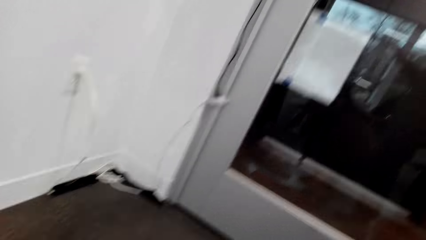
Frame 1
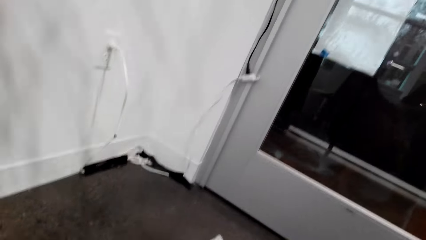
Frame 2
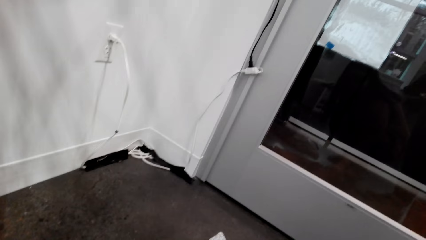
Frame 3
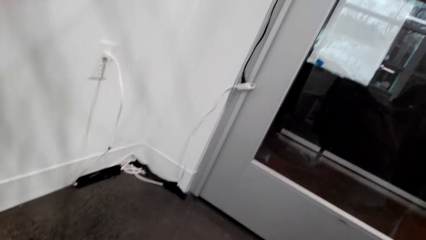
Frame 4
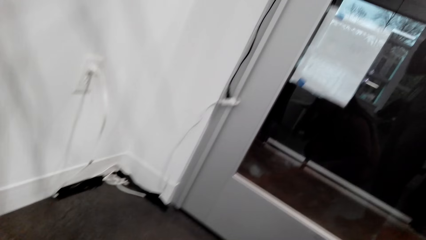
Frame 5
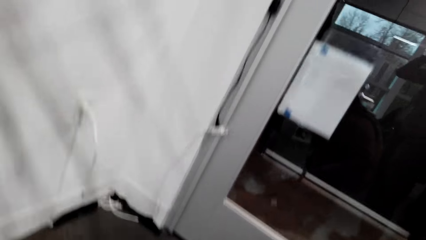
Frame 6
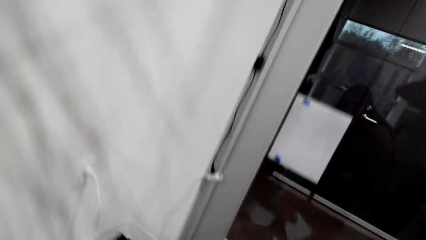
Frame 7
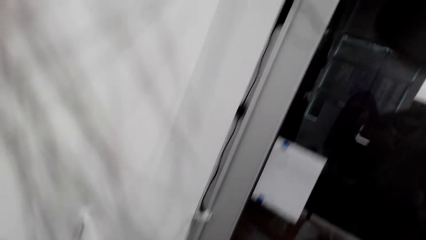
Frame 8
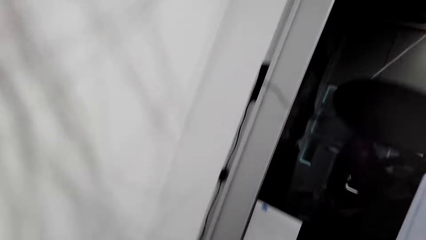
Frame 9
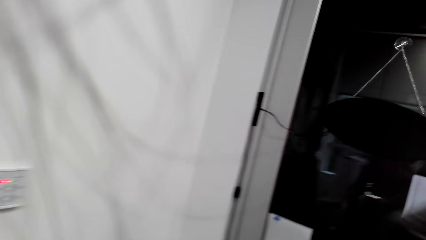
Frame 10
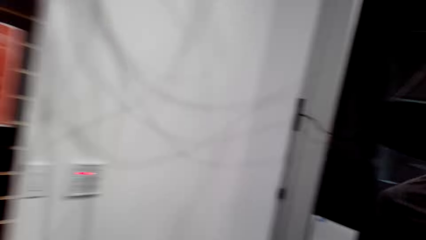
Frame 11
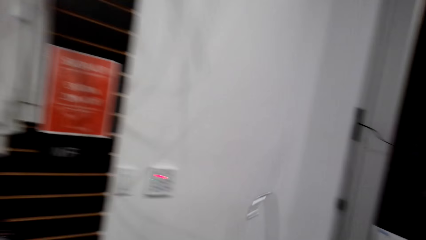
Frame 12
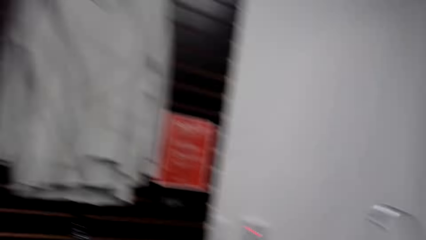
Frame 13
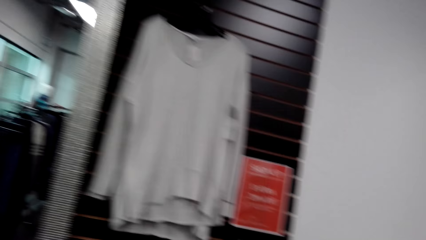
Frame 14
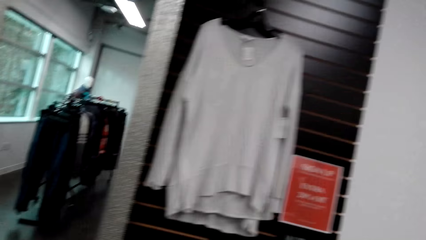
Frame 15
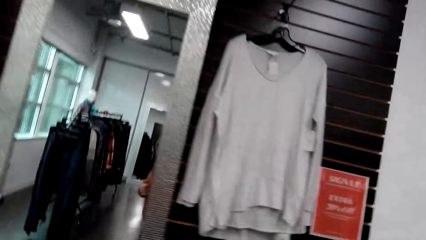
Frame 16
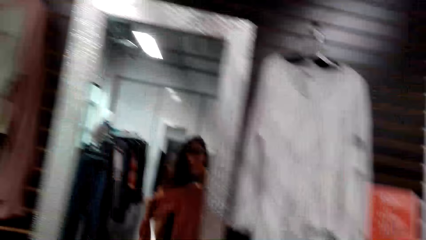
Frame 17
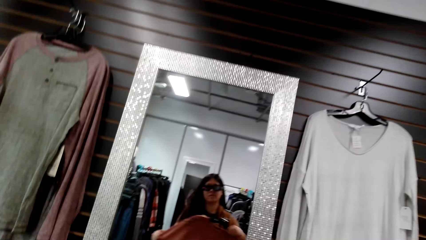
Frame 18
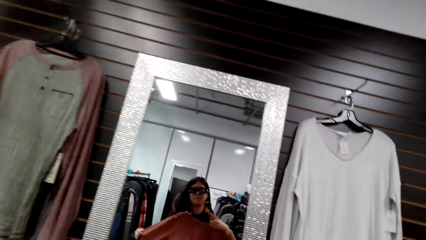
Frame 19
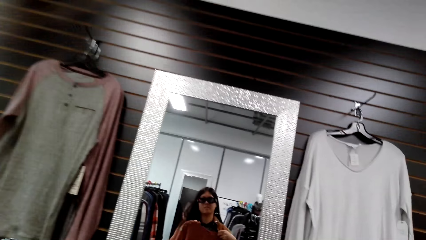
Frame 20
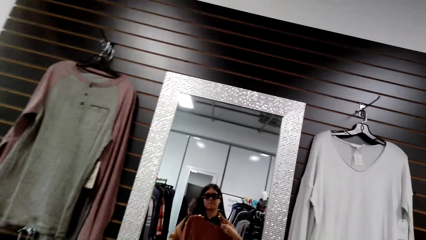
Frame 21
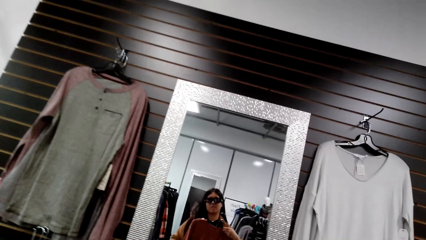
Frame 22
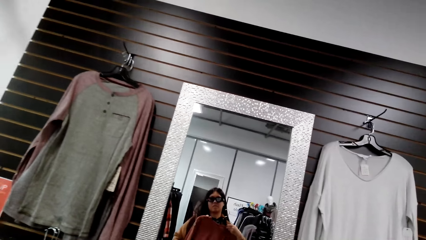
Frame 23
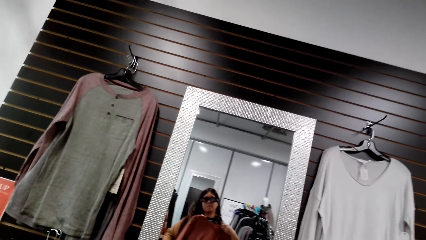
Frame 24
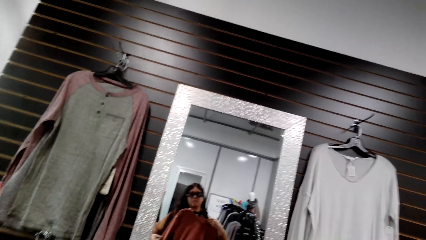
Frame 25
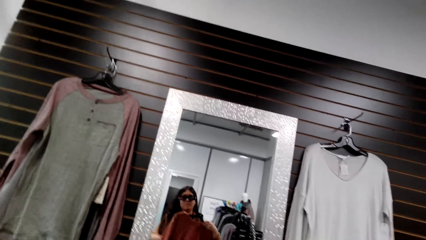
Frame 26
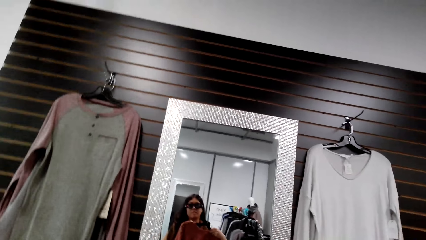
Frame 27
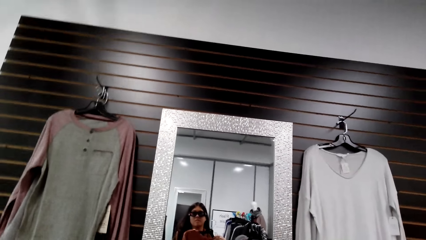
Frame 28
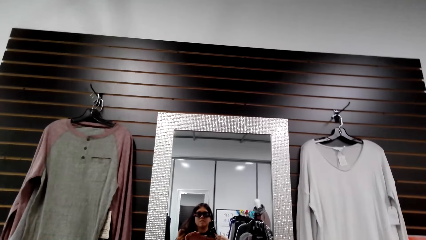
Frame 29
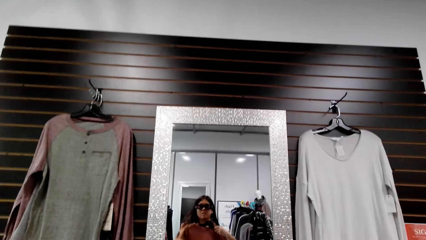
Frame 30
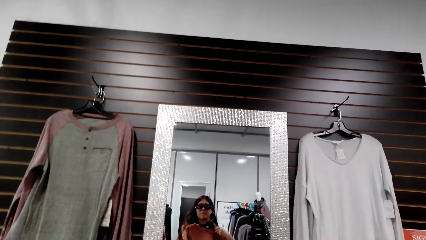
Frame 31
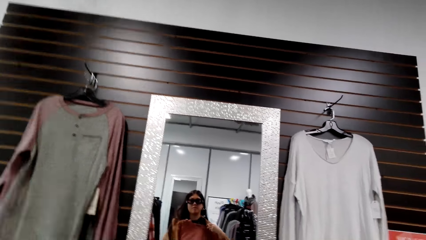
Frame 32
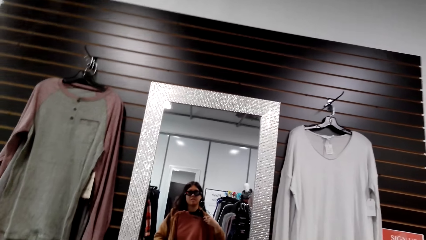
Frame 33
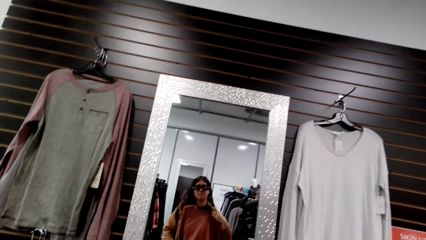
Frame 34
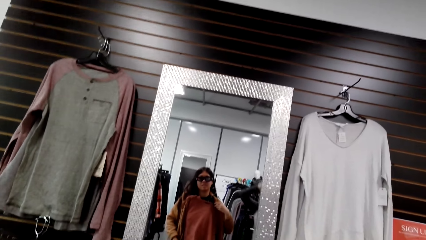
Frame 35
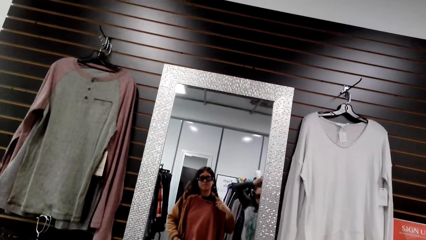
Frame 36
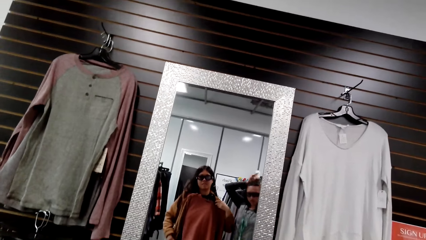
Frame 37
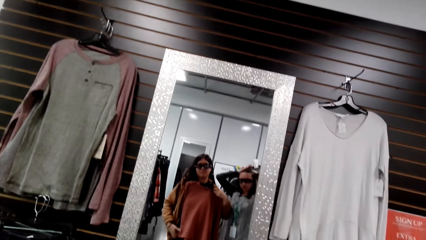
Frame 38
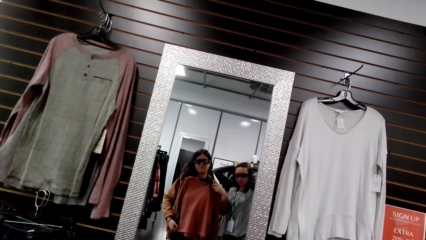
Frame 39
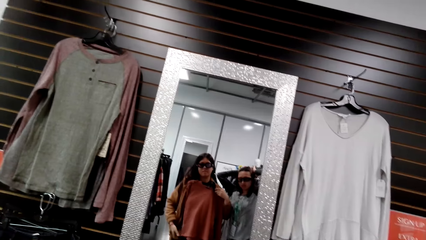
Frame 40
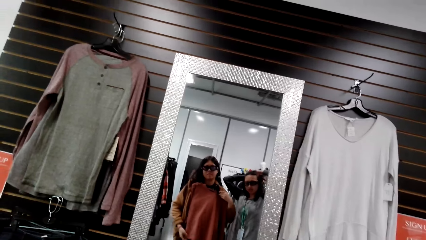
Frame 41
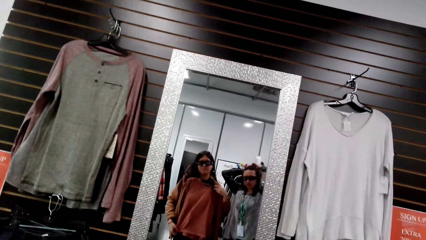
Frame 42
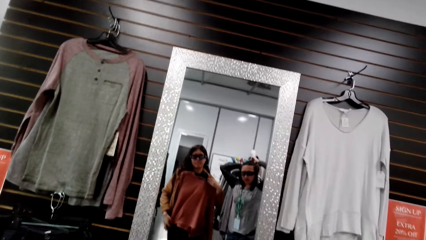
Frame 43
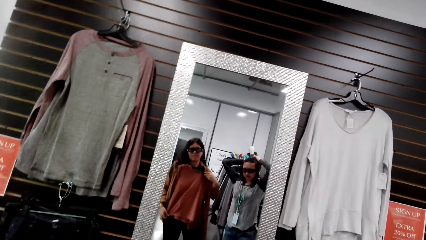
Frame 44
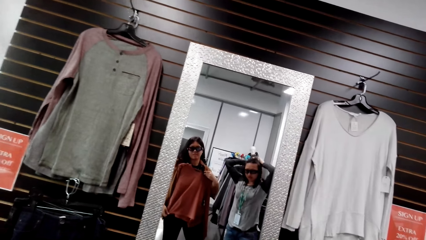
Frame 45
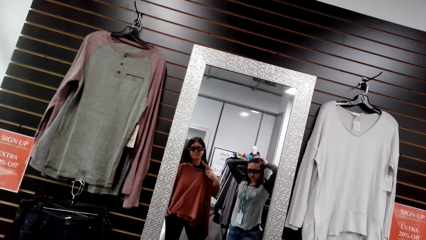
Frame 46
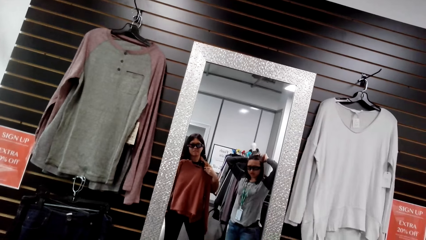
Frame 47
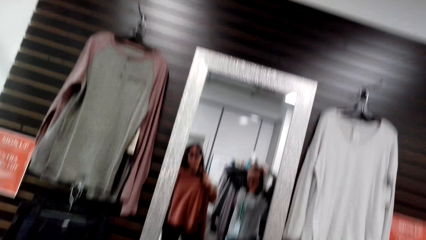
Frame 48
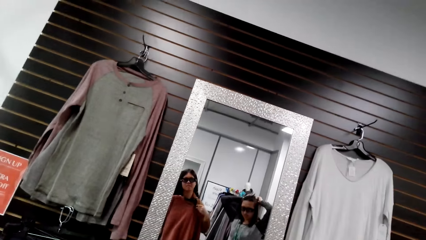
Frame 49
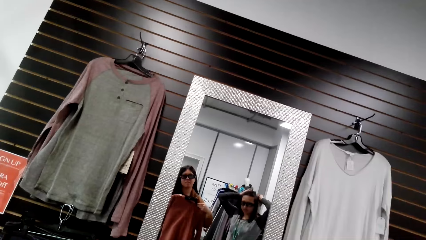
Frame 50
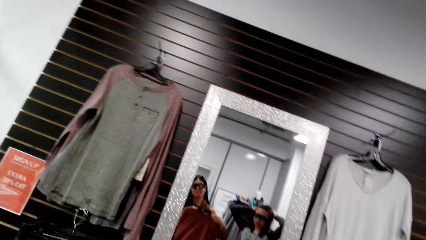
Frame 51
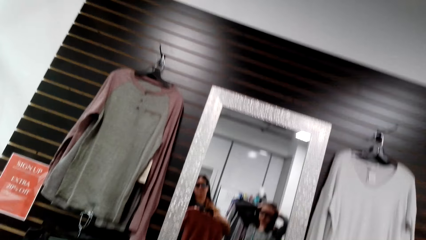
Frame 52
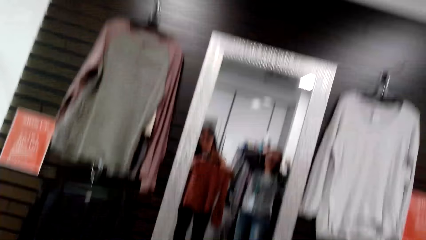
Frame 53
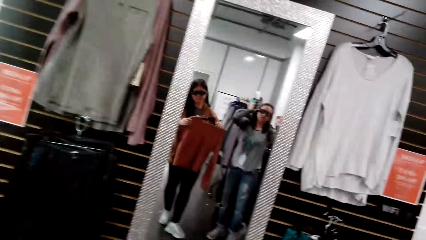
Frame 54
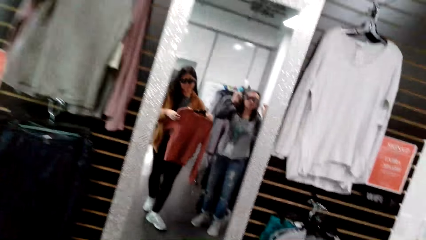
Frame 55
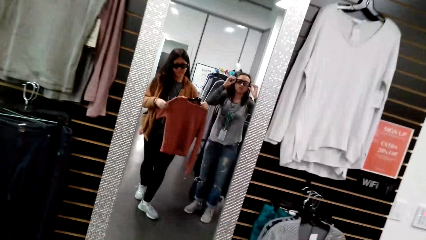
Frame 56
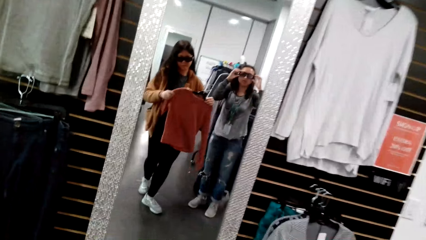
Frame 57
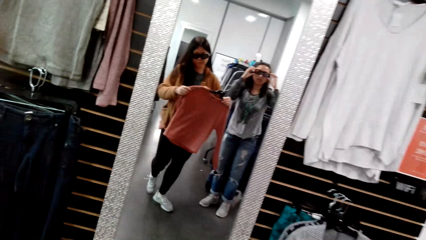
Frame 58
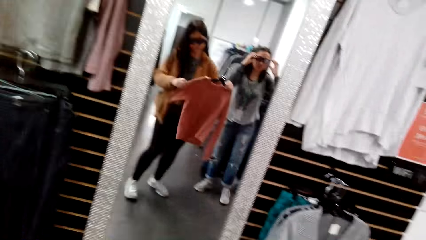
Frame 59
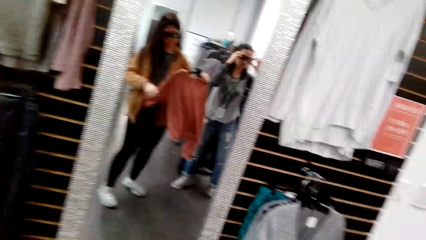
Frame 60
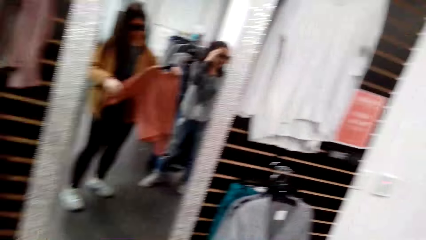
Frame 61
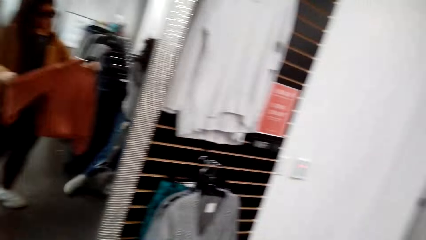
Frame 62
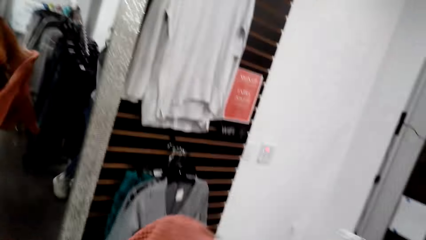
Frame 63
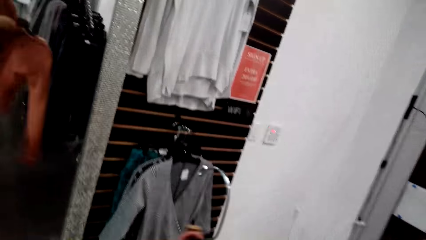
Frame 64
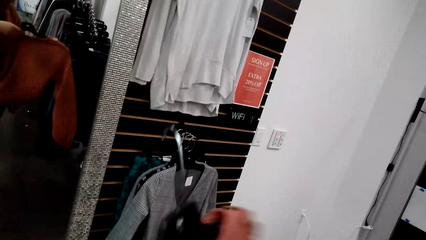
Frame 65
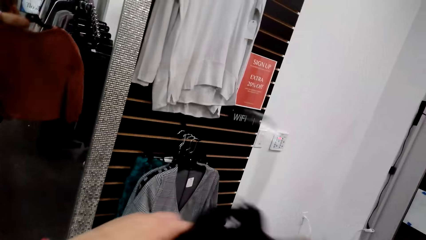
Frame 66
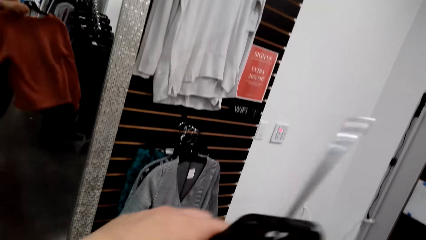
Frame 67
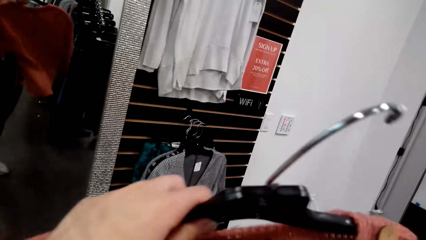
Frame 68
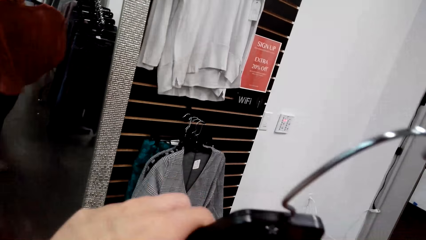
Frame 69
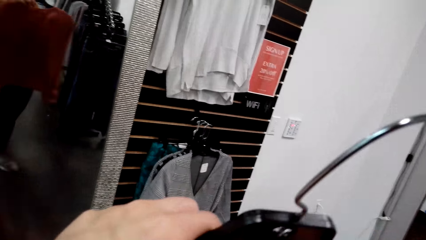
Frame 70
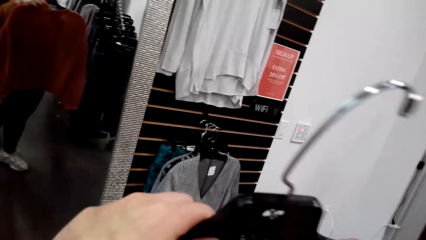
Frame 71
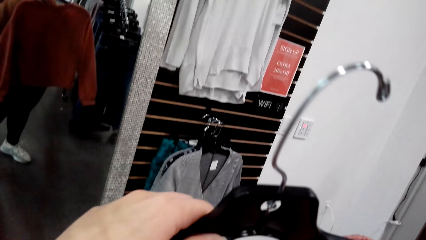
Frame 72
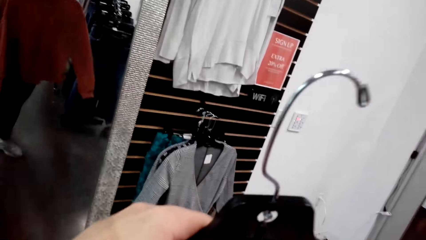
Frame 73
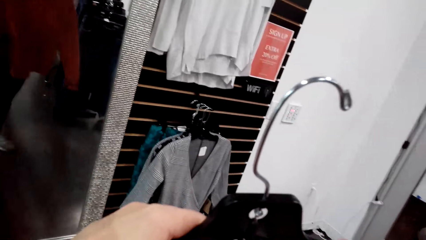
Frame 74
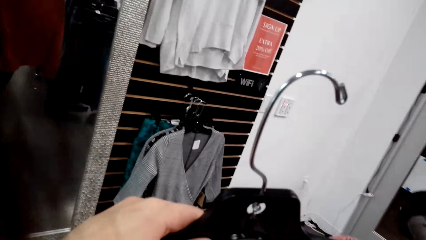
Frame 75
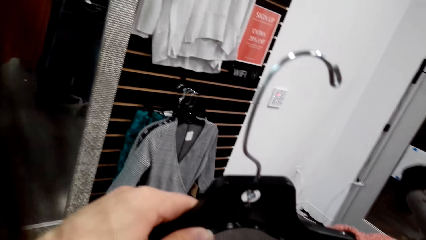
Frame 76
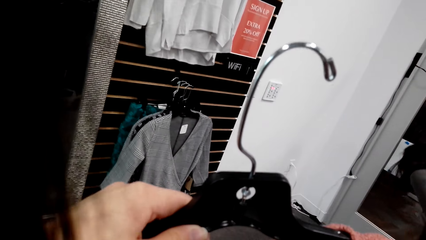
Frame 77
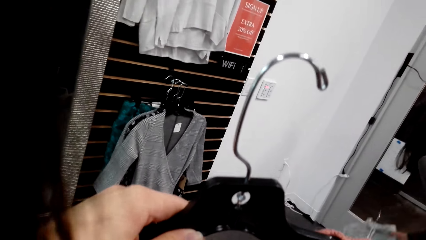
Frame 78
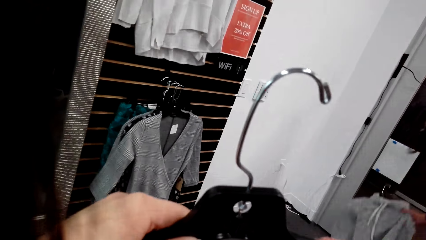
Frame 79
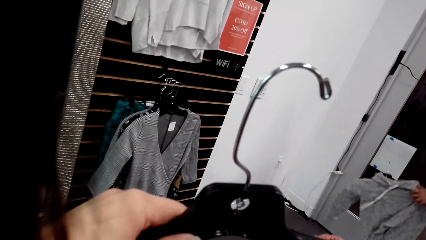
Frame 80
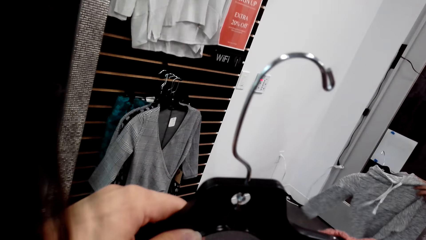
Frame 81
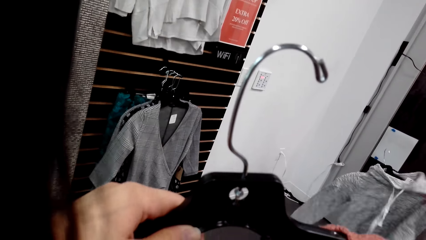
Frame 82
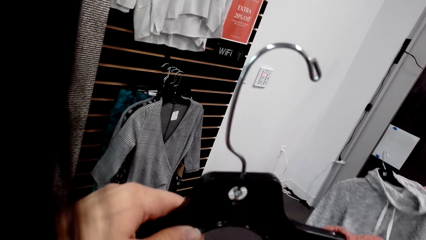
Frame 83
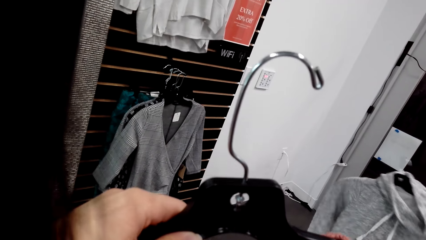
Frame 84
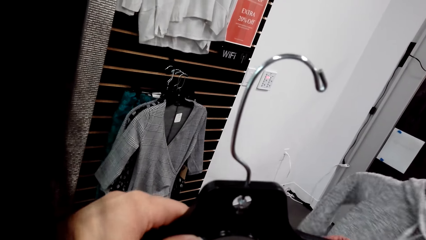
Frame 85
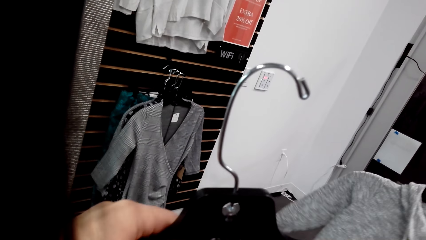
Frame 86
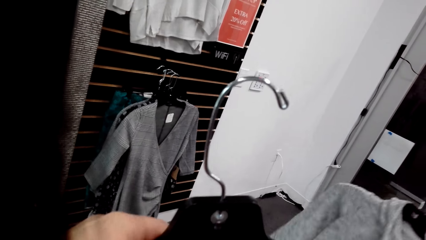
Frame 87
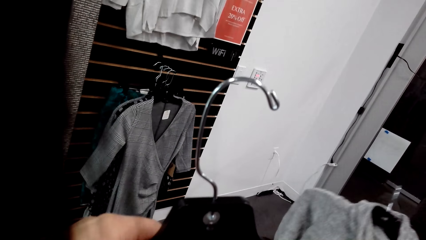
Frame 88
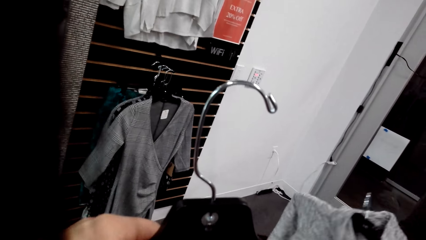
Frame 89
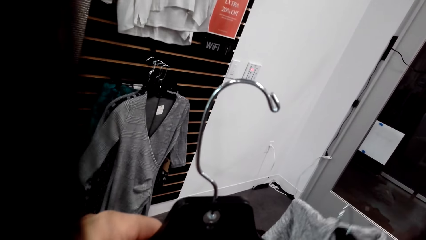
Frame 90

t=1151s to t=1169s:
The camera wearer walks around the room. A woman looks at the mirror. The camera wearer looks into the mirror. Another woman looks at the mirror. A man looks into the mirror. The camera wearer looks at the clothes. The man looks at the clothes.
